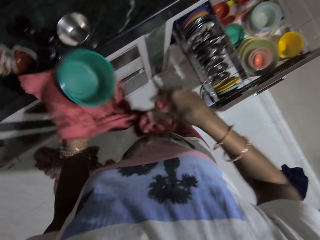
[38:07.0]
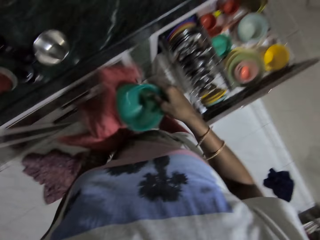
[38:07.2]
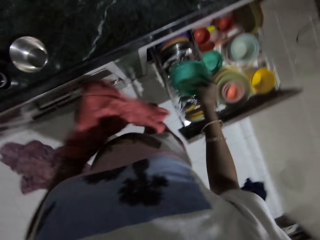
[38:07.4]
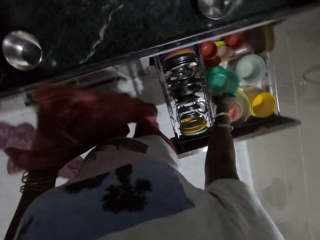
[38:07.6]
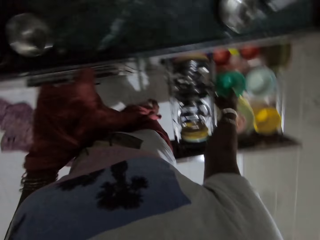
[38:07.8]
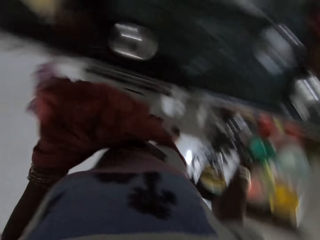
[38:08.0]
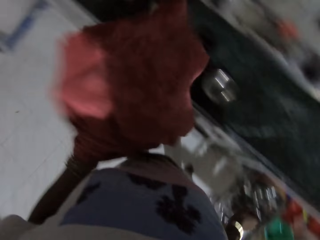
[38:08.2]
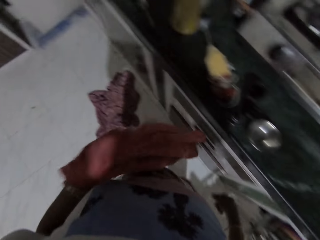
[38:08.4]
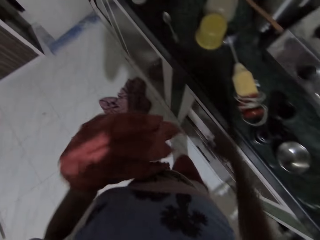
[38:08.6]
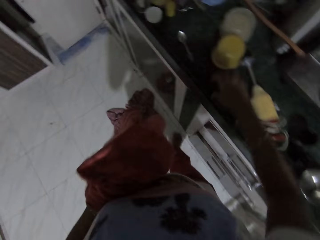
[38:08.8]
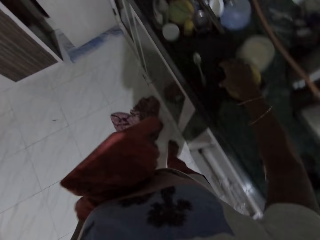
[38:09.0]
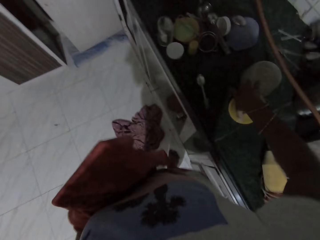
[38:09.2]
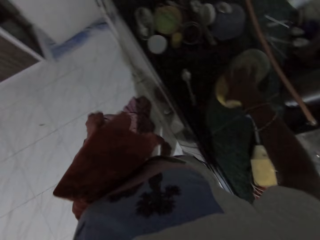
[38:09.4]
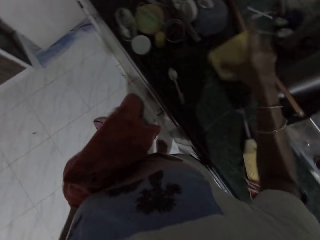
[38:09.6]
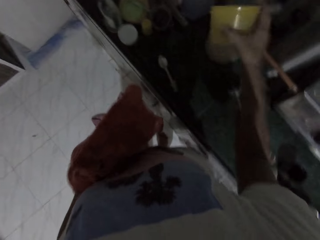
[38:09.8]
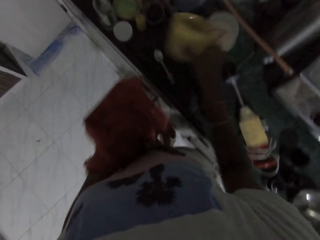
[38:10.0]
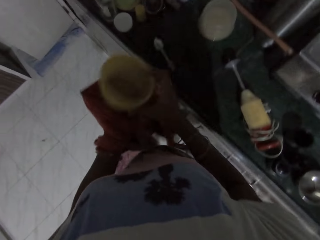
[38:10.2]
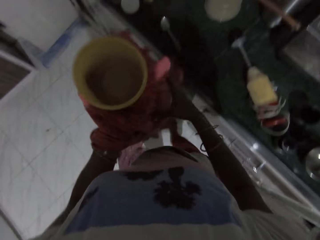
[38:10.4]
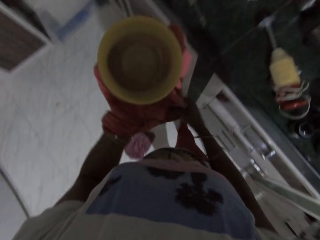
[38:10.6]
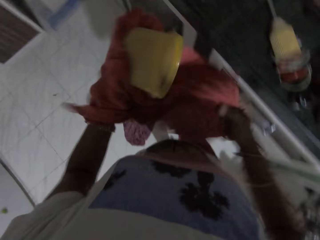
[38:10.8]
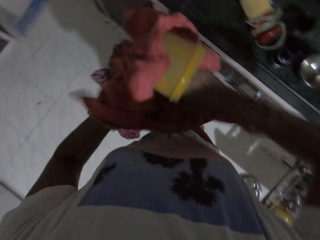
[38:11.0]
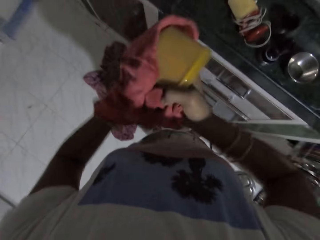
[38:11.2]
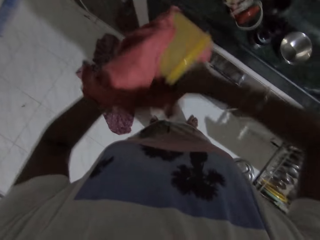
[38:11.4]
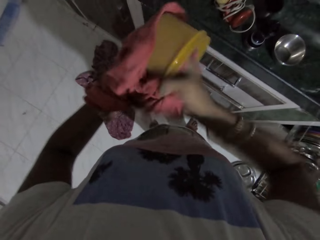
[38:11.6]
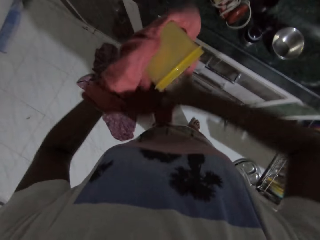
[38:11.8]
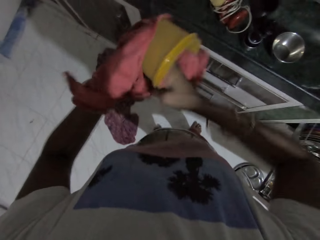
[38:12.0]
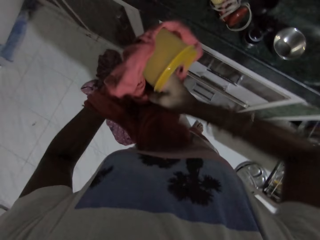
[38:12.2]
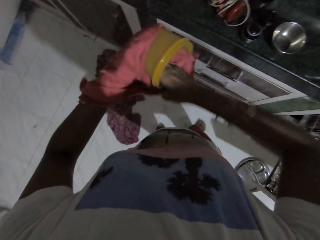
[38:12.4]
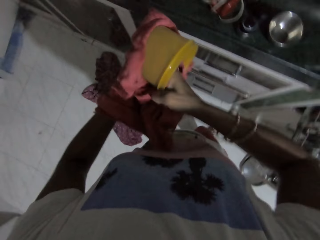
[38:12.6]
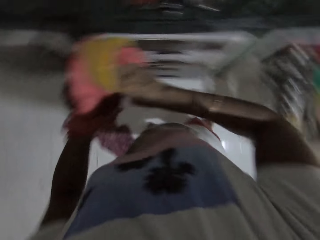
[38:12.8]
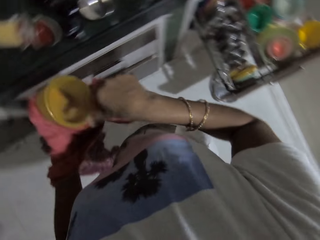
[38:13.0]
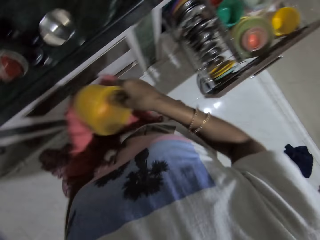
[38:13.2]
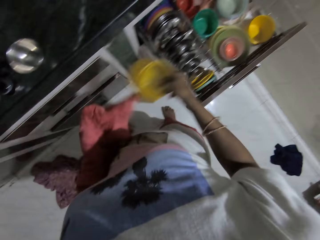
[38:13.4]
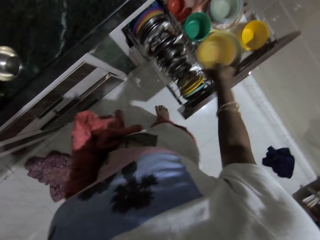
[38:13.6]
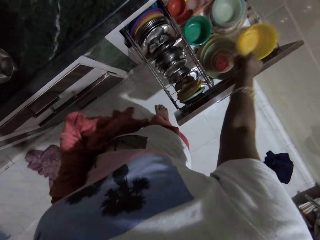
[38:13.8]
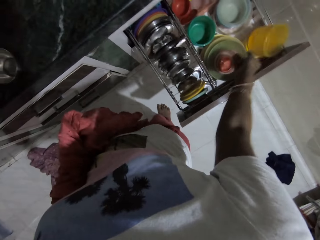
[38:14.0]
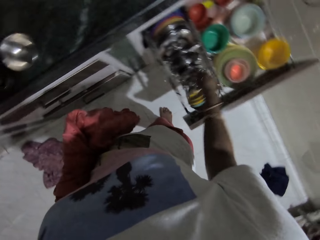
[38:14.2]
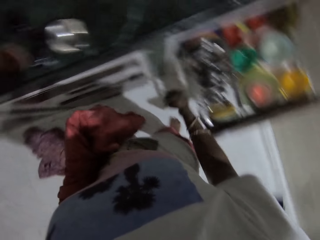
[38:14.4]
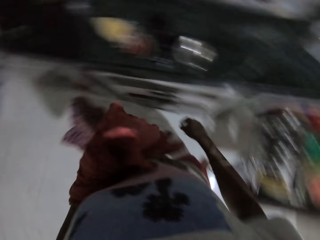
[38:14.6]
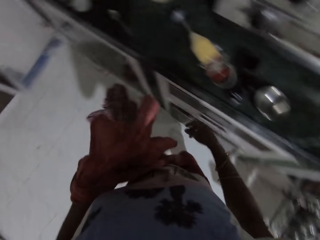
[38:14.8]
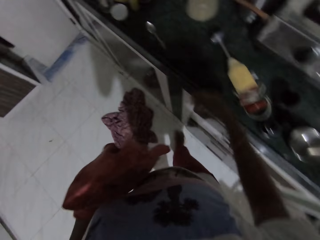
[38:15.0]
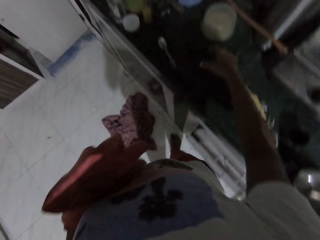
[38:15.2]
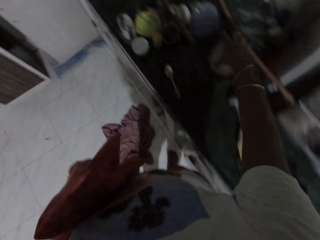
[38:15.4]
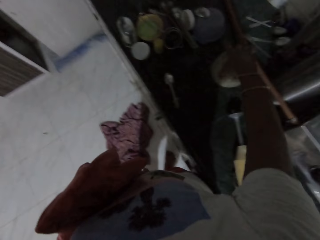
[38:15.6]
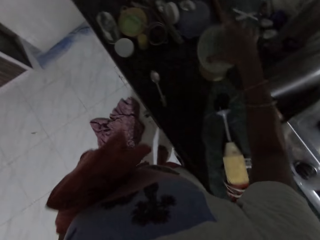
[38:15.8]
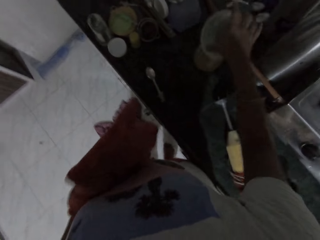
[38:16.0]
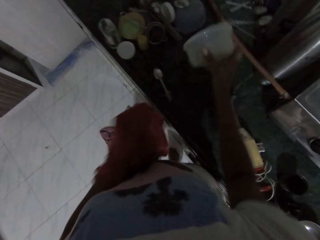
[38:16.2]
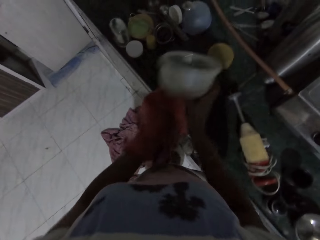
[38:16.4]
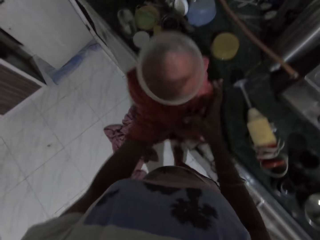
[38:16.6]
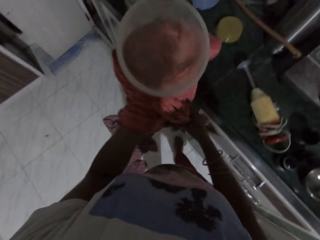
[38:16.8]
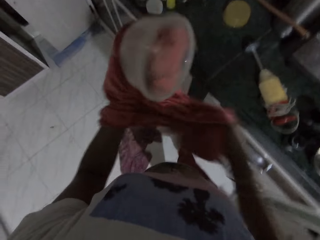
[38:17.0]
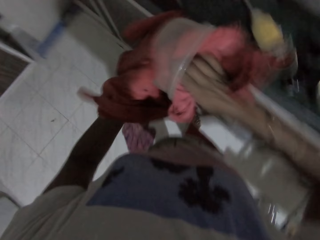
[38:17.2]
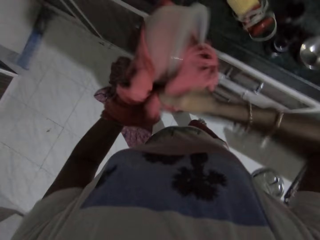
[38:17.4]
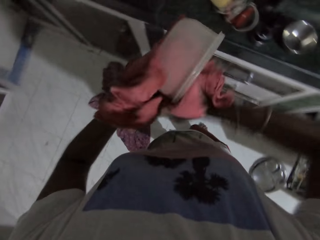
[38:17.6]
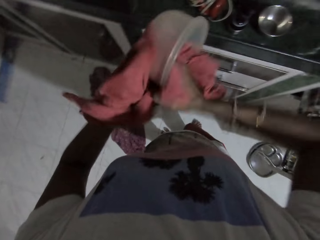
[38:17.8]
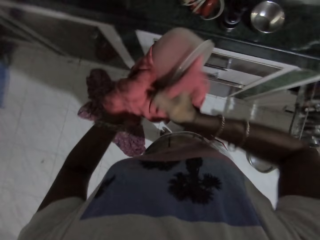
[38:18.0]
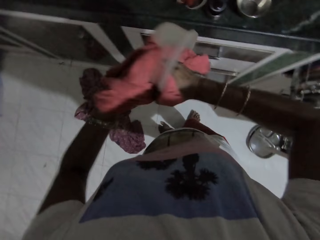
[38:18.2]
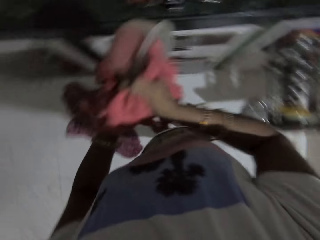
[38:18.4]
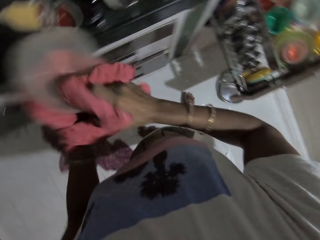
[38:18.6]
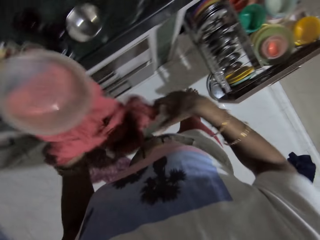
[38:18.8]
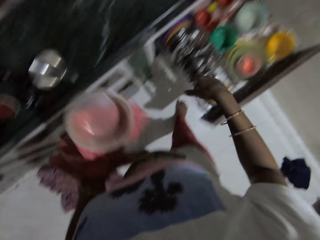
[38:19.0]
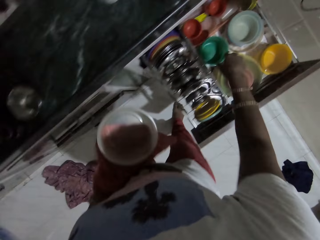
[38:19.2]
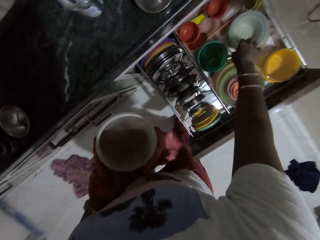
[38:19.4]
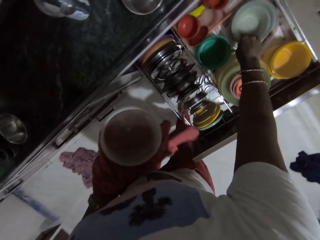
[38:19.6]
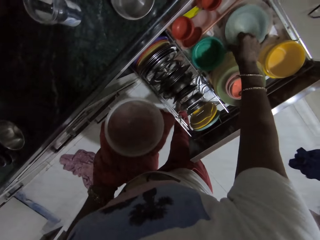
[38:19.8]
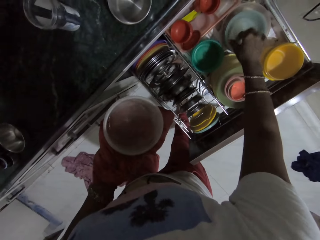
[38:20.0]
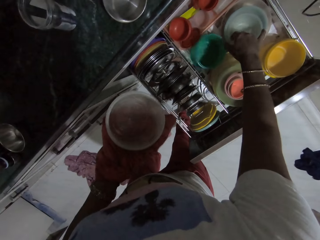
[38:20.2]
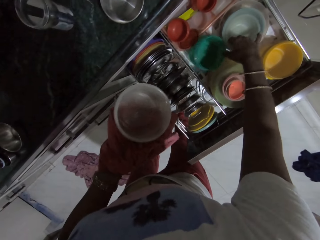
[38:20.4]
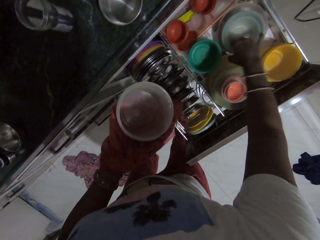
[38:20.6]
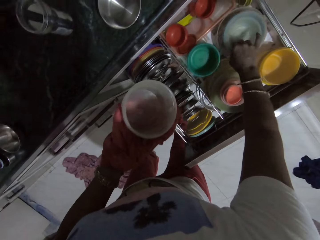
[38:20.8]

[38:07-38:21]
The camera wearer picks the plastic bowl from her left hand with her right hand. She drops the bowl on a stack of plastic bowls in the drawer with her right hand. She picks up a plastic bowl from the cabinet with her right hand. She drops the plastic bowl in her right hand on her left hand. She holds the hem of the cloth in her left hand with her right hand. She cleans the plastic bowl in her left hand with the hem of the cloth in her right hand. She picks the plastic bowl from her left hand with her right hand. She drops the plastic bowl on the stack of bowls with her right hand. She picks up a plastic bowl from the cabinet with her right hand. She drops the plastic bowl in her right hand on her left hand. She holds the hem of the cloth in her left hand with her right hand. She cleans the plastic bowl in her left hand with the hem of the cloth in her right hand. She picks some plastic bowls from the stack of plastic bowls in the drawer with her right hand.

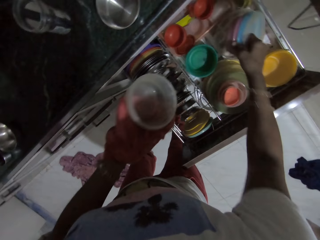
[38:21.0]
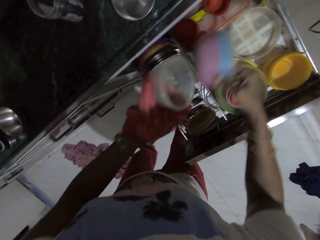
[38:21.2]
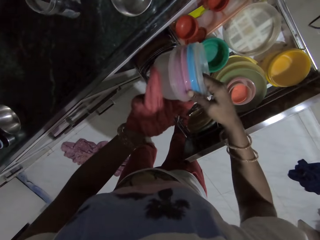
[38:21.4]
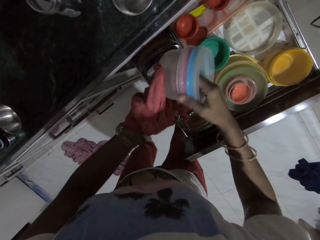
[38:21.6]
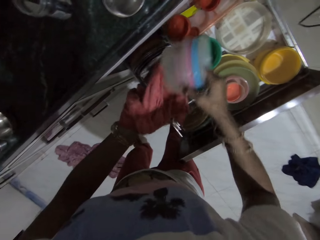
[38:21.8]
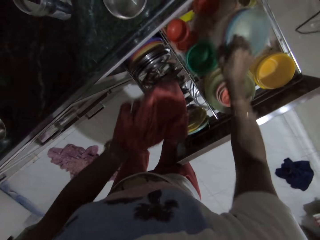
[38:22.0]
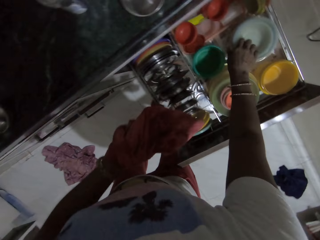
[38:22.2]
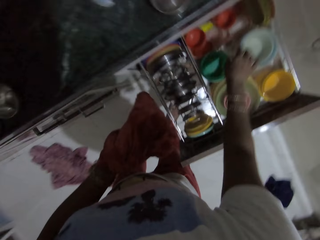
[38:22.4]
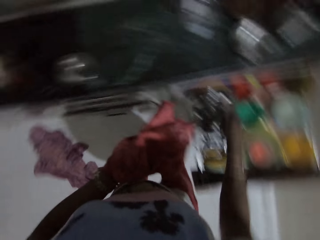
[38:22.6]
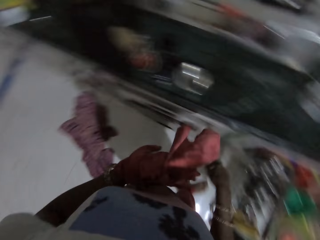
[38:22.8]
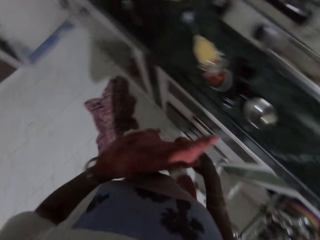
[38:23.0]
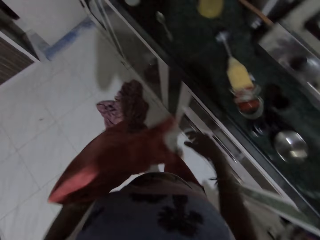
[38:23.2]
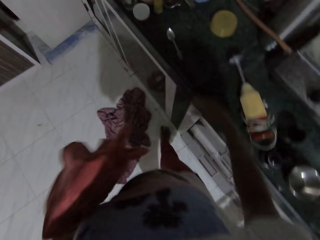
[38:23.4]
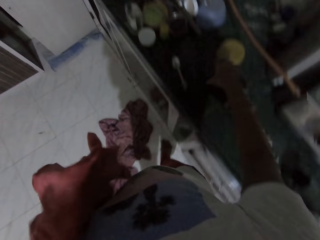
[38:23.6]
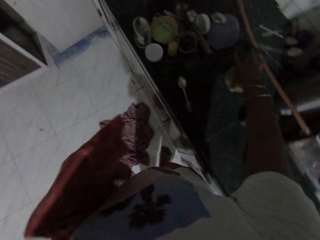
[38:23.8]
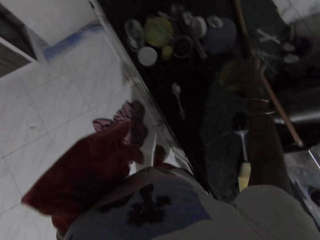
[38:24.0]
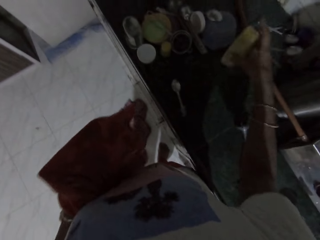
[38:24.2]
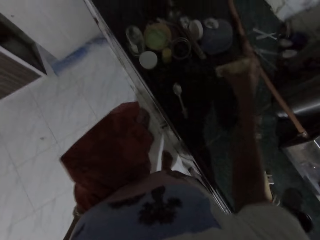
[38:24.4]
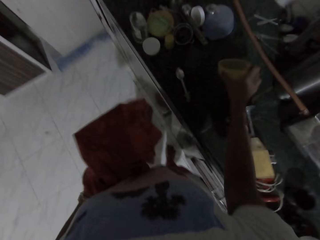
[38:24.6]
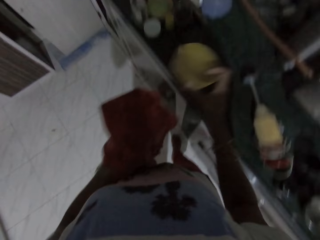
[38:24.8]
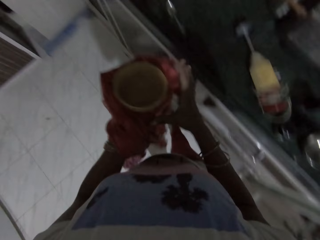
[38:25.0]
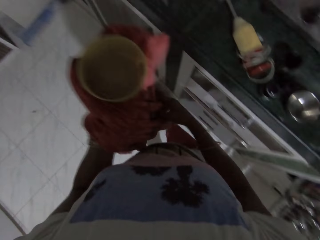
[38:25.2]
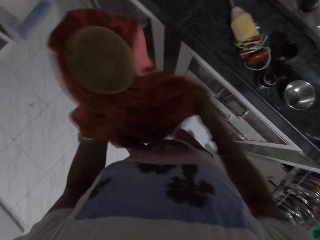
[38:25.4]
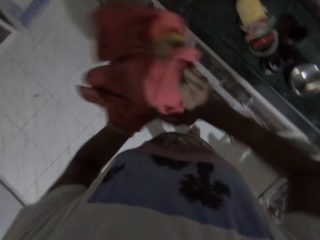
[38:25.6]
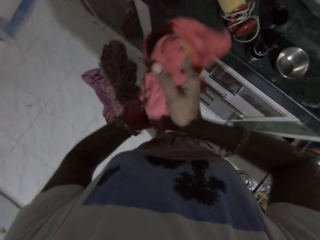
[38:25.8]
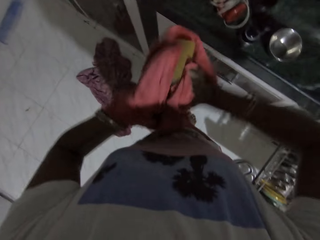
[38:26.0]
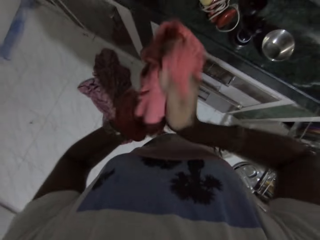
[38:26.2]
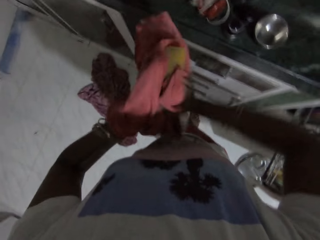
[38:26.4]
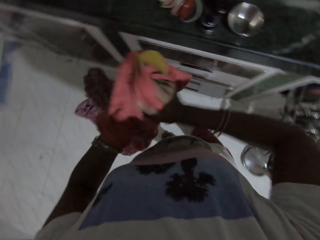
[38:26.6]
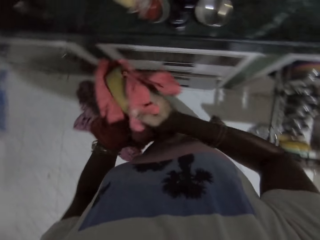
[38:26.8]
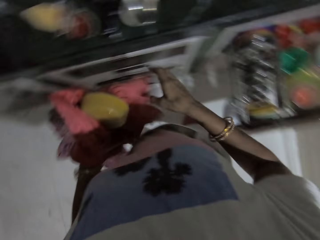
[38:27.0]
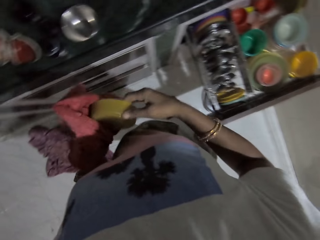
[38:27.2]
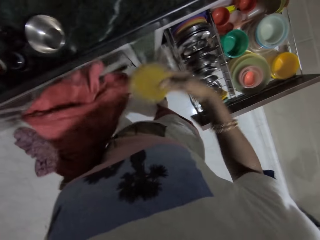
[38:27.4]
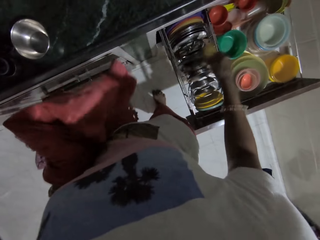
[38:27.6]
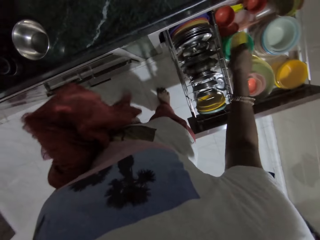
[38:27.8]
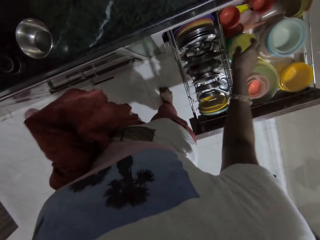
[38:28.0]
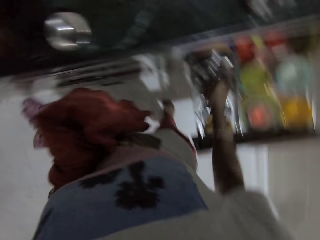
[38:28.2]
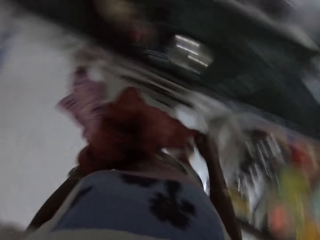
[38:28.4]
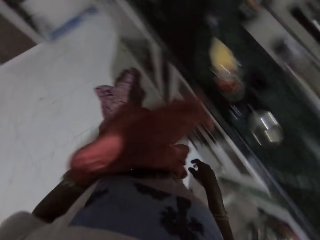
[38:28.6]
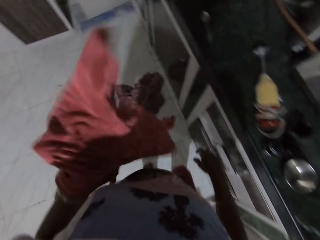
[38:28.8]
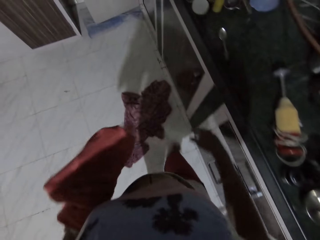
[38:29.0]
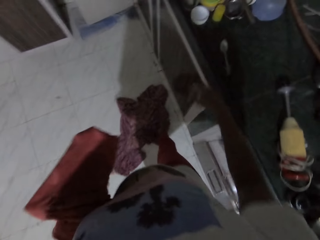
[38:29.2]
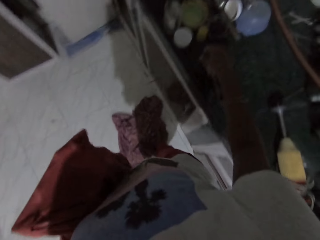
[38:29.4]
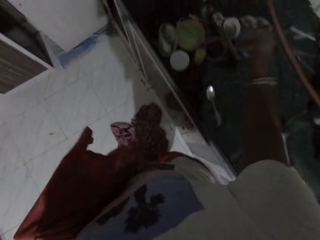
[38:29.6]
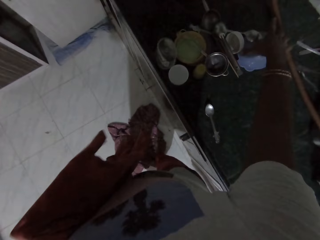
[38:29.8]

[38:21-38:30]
The camera wearer drops the plastic bowls in the plastic bowl in her left hand. She picks the plastic bowls from her left hand with her right hand. She drops the plastic bowls on the stack of plastic bowls in the drawer. She turns around. She picks up a plastic bowl from the cabinet with her right hand. She drops the plastic bowl in her right hand on her left hand. She holds the hem of the cloth in her left hand with her right hand. She cleans the plastic bowl in her left hand with the hem of the cloth in her right hand. She picks the plastic bowl in her left hand with her right hand. She drops the plastic bowl on the stack of plastic bowls in the drawer with her right hand.
